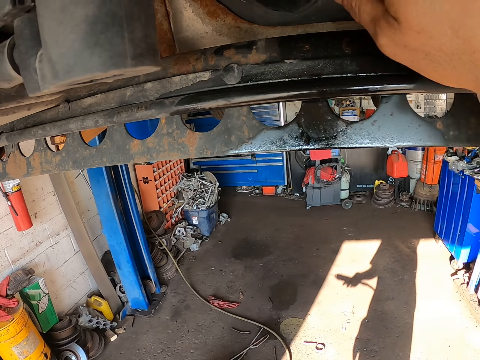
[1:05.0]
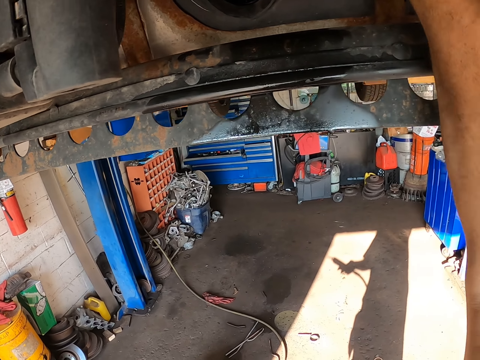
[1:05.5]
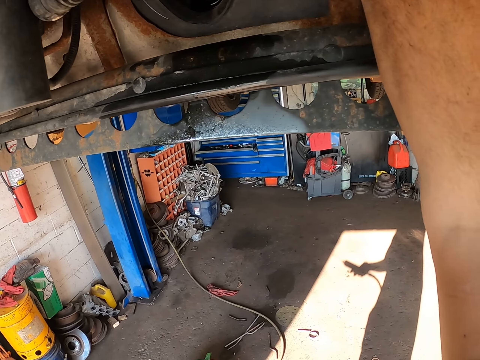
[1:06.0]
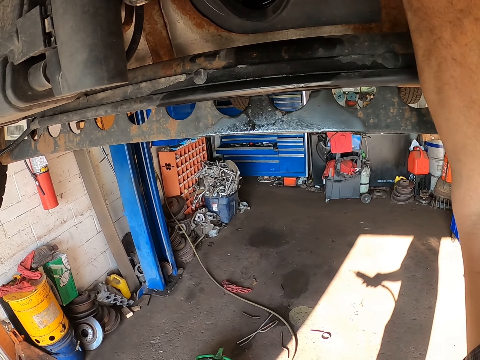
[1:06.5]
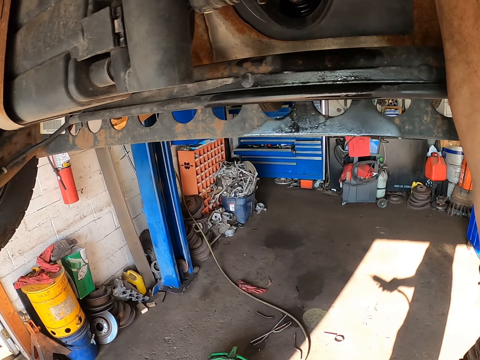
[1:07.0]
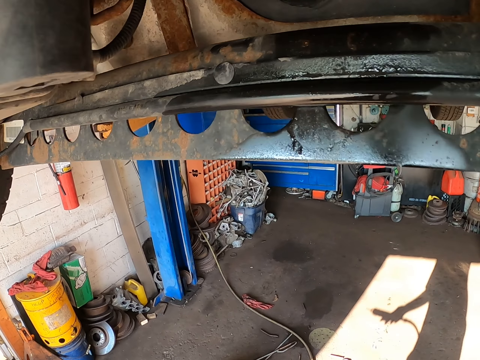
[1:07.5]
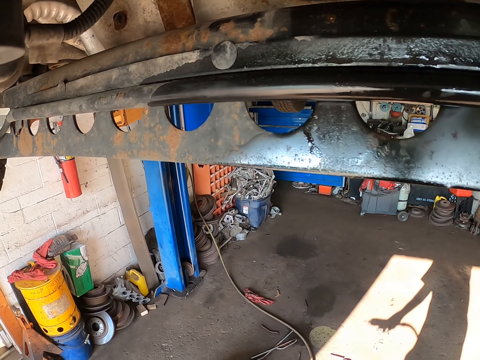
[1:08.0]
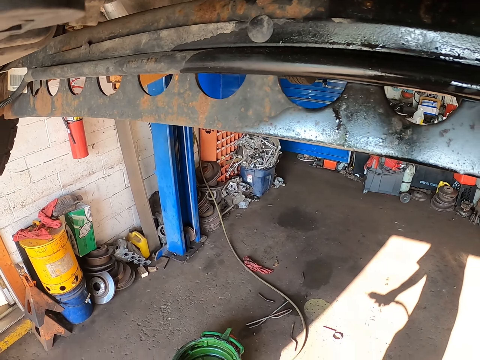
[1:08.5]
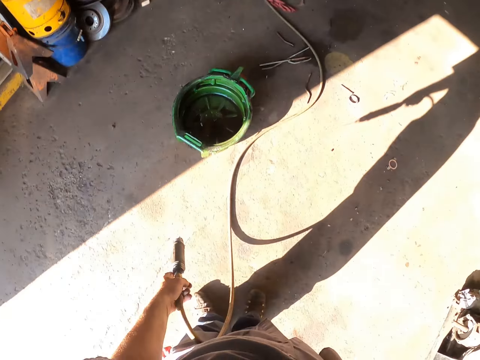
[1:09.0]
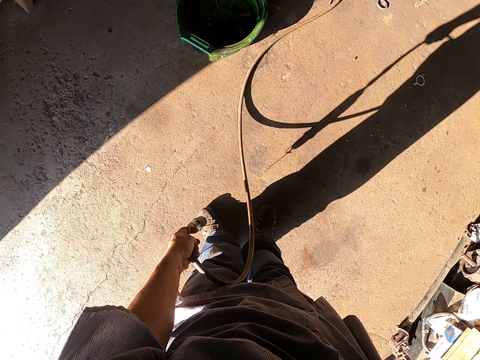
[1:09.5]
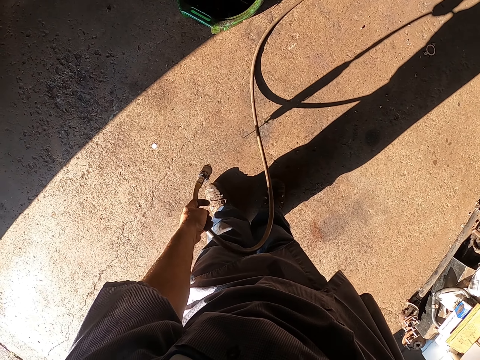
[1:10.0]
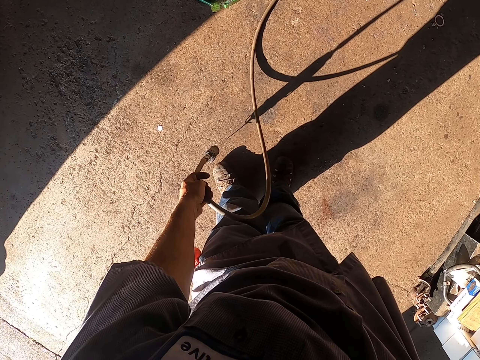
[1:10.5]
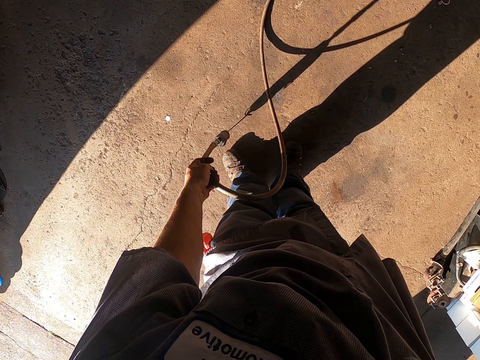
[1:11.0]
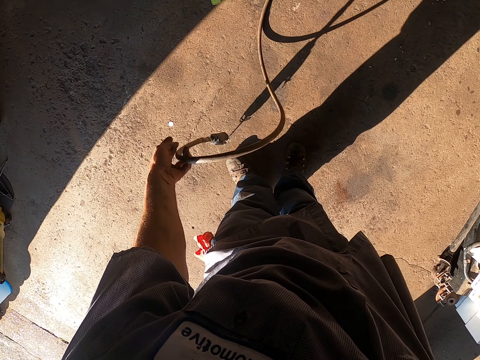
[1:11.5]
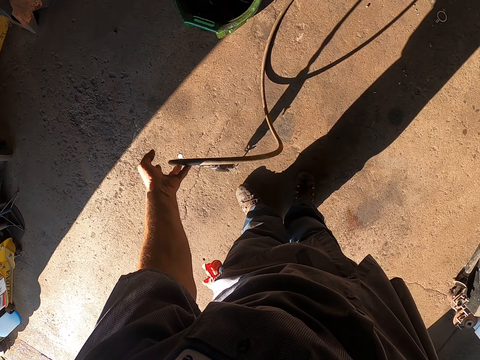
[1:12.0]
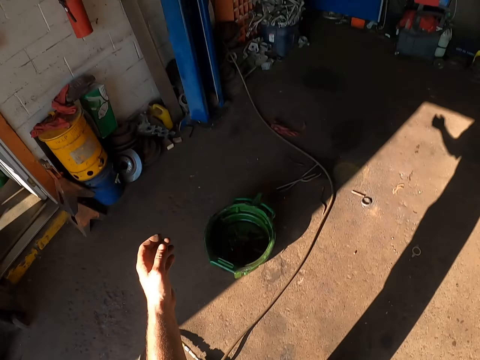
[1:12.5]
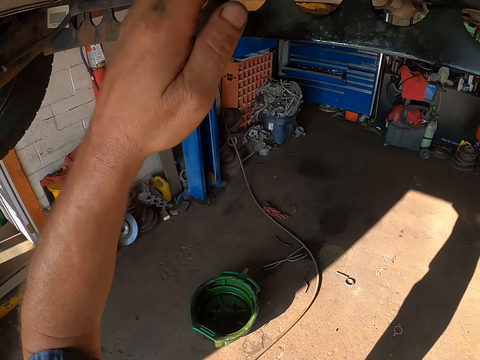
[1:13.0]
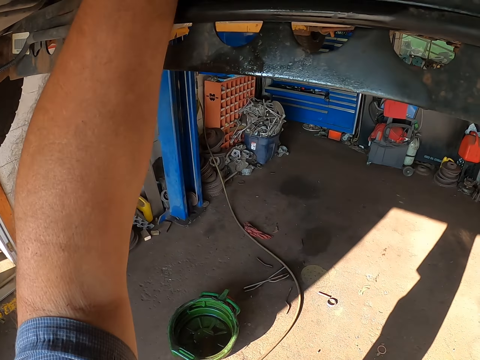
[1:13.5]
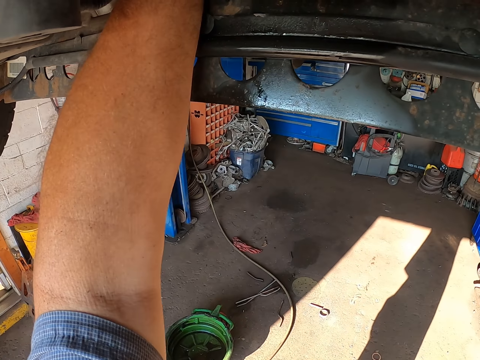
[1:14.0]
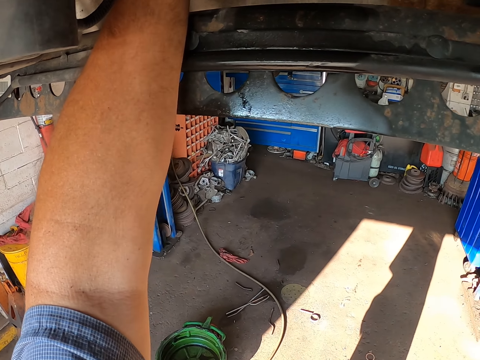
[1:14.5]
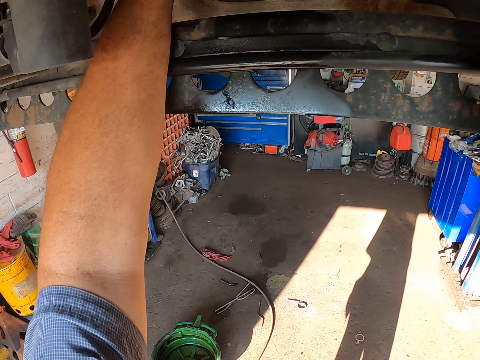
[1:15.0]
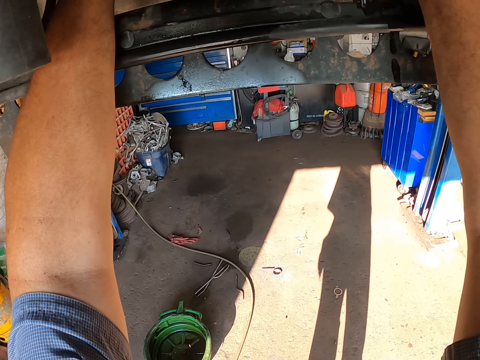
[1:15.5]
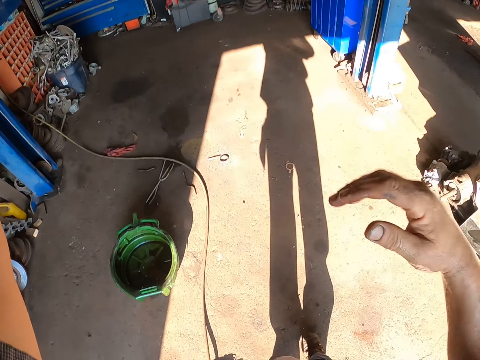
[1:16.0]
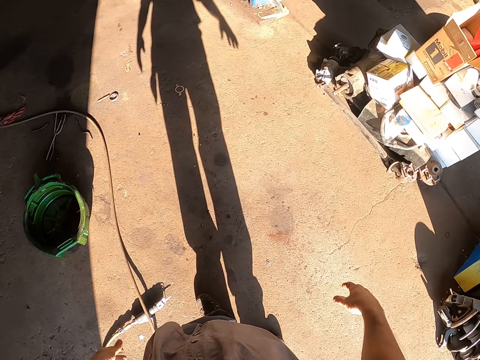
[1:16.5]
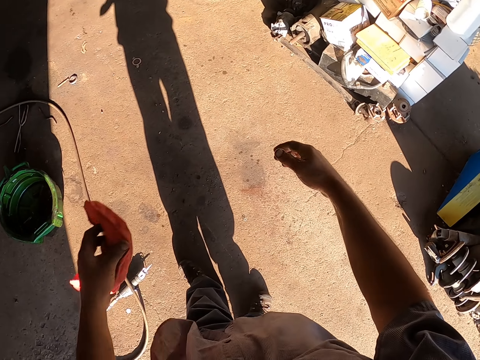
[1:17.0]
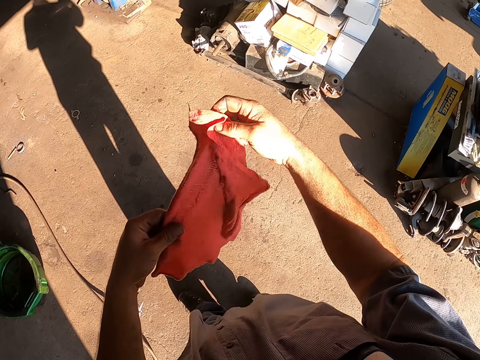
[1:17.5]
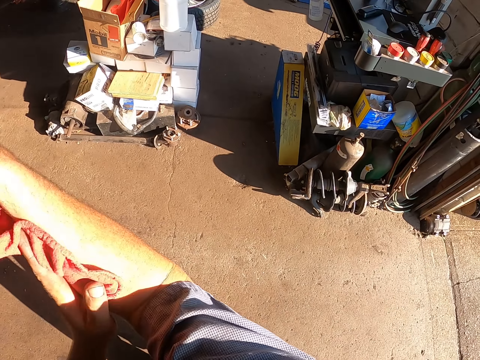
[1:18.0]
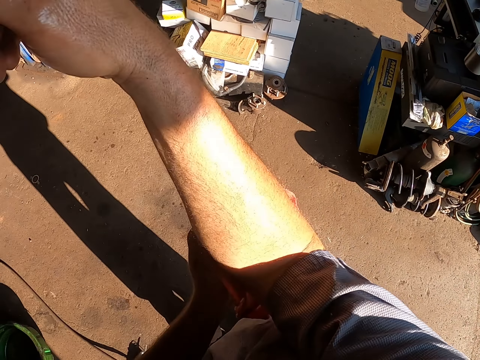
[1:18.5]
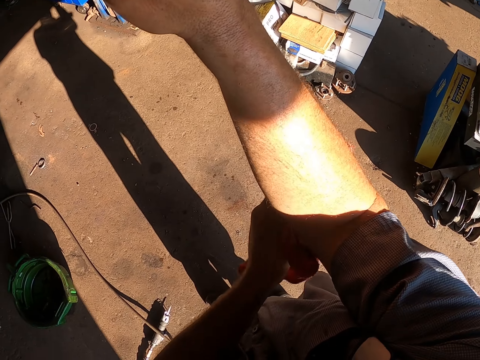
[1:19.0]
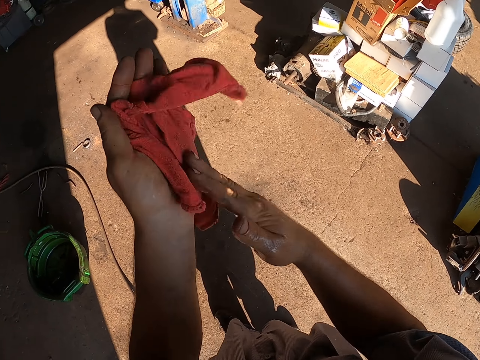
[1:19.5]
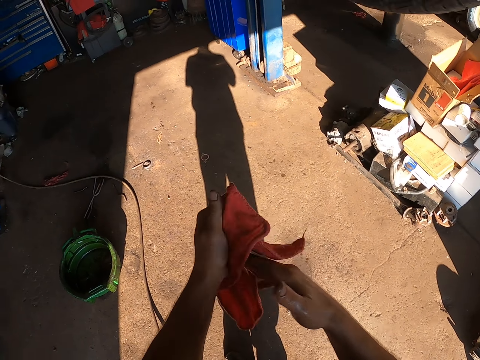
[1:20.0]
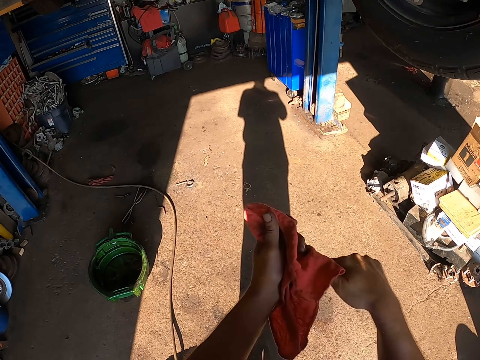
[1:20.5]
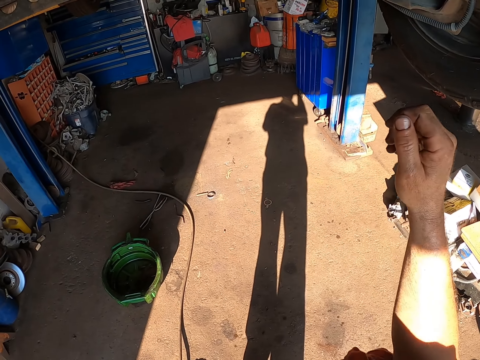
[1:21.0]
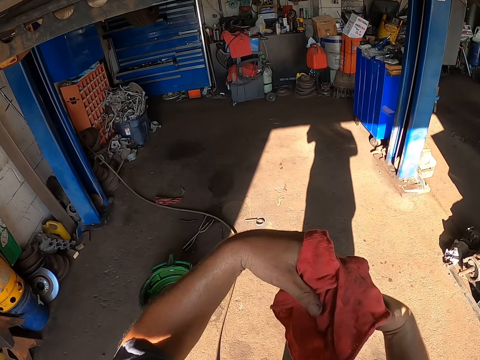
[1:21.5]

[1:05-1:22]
The camera wearer drops the tool on the ground. He inspects the undercarriage. He holds a cloth. He wipes his hands with the cloth.

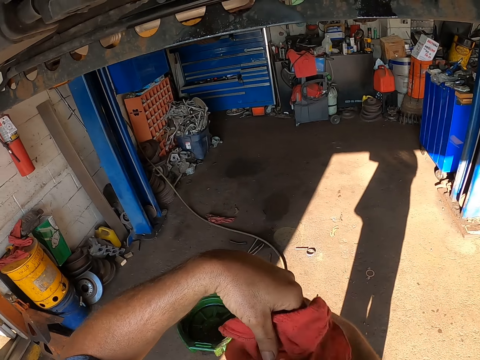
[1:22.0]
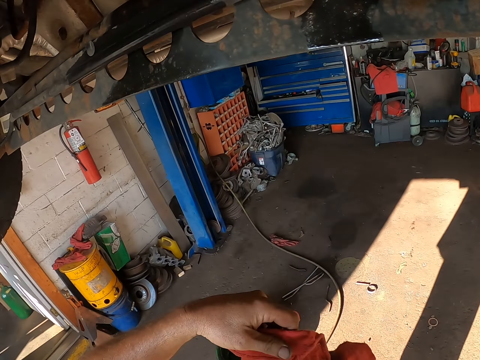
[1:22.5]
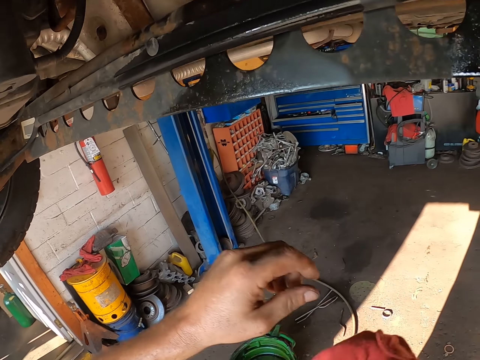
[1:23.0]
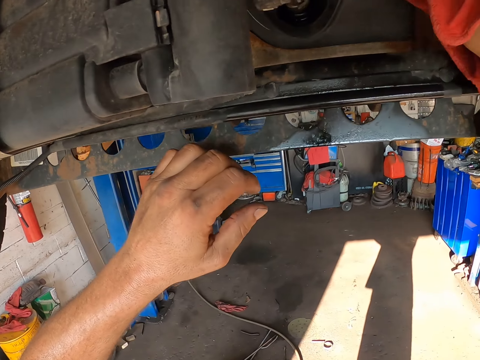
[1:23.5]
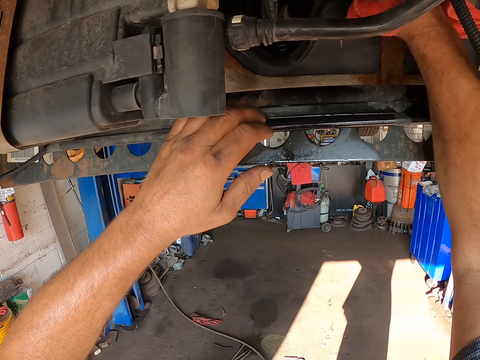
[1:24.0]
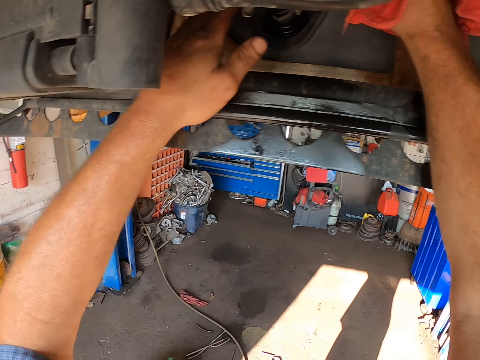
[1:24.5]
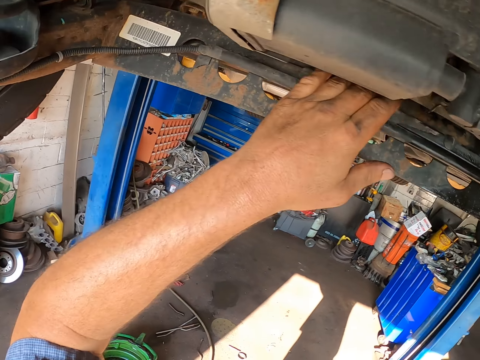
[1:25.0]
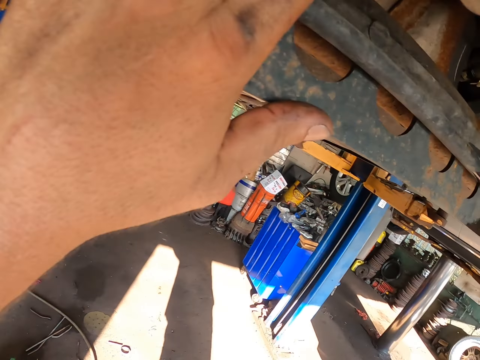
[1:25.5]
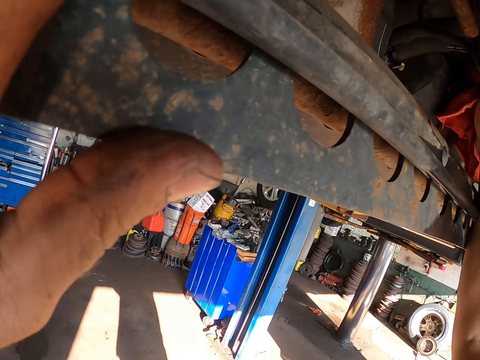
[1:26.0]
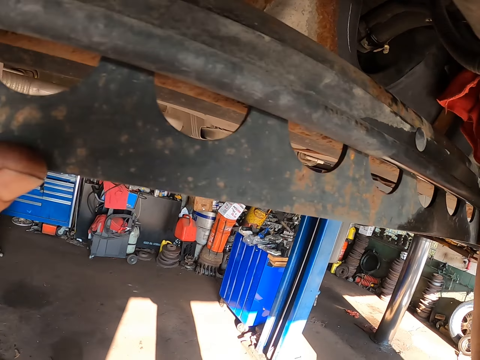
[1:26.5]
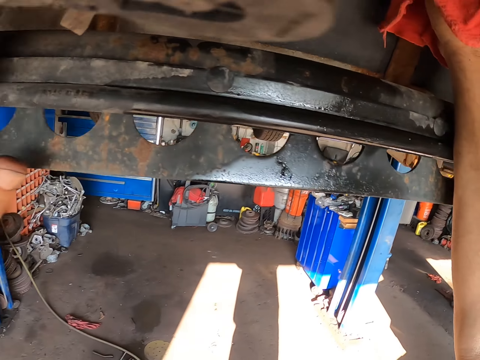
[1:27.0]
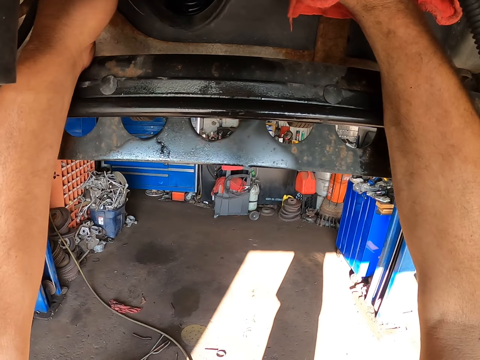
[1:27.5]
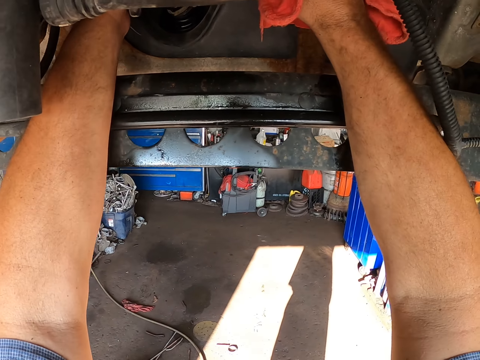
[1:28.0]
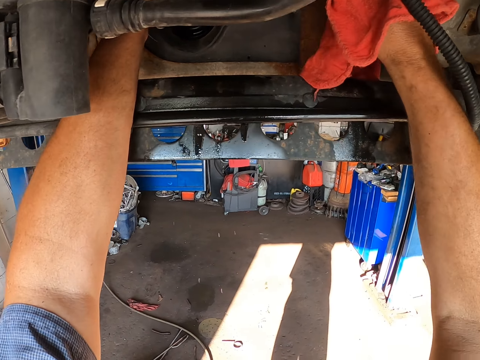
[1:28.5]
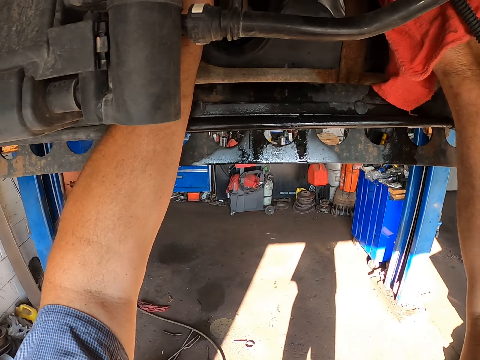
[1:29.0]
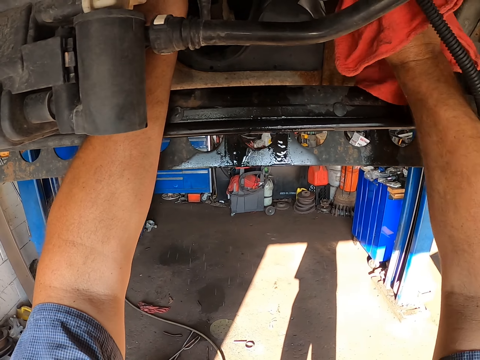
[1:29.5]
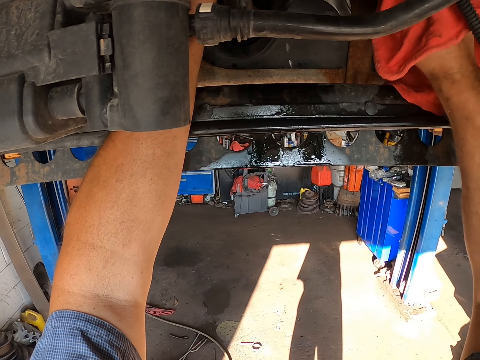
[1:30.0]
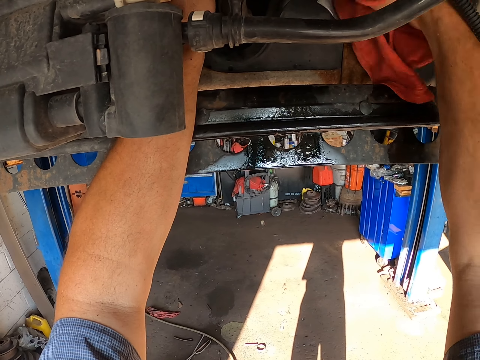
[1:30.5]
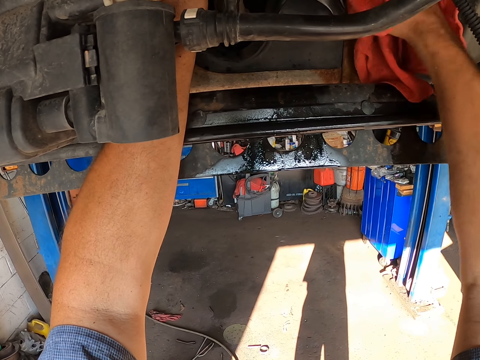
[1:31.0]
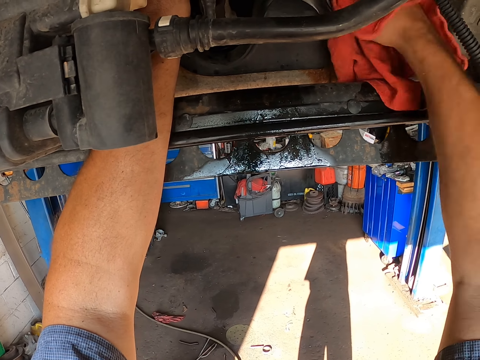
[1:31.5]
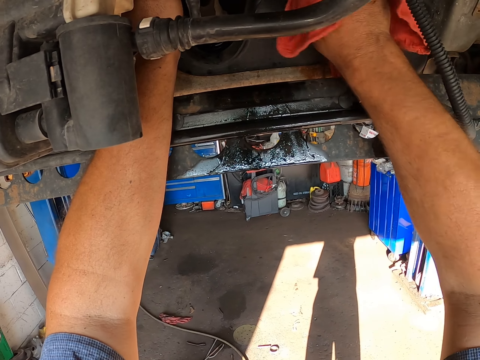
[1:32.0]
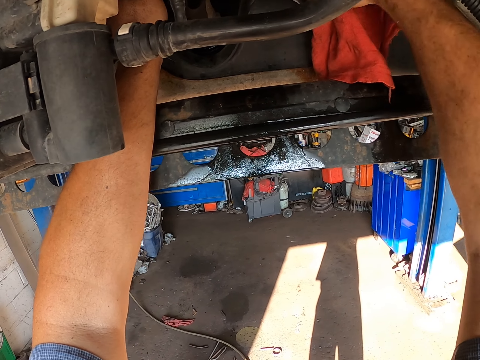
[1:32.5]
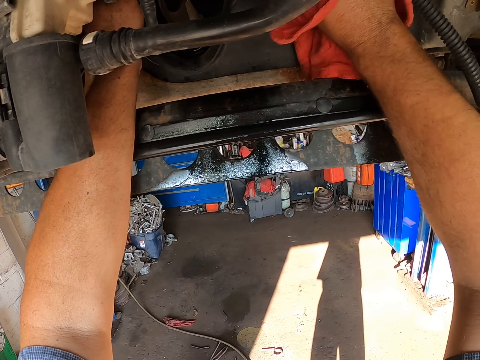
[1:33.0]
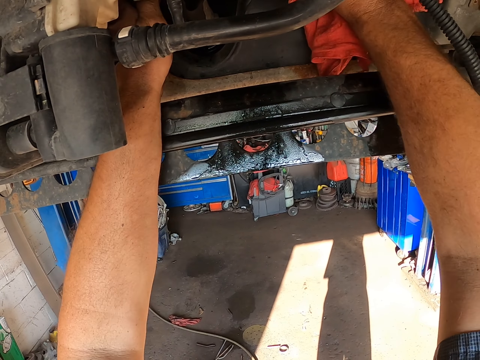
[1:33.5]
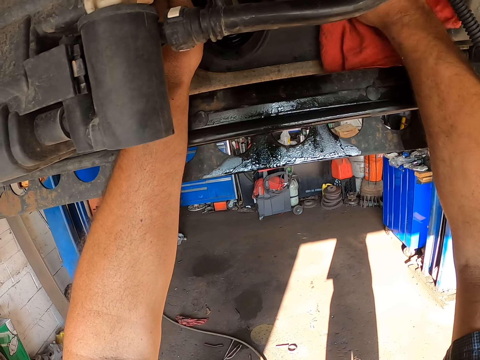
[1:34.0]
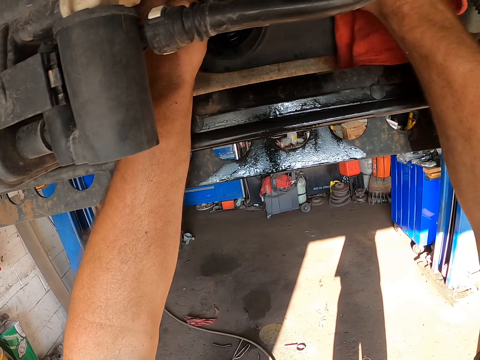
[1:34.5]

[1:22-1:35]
The camera wearer puts the cloth in the vehicle. They wipe the undercarriage.
